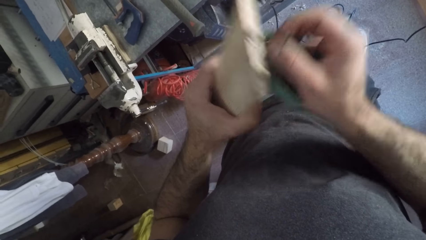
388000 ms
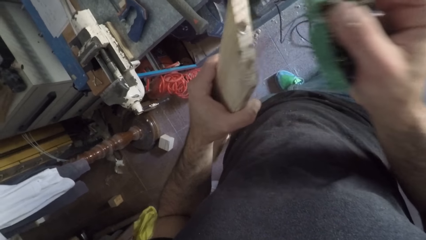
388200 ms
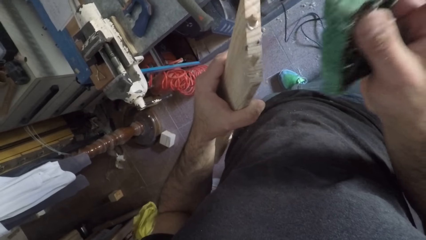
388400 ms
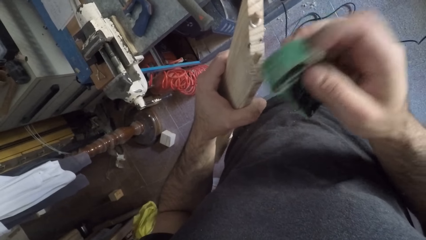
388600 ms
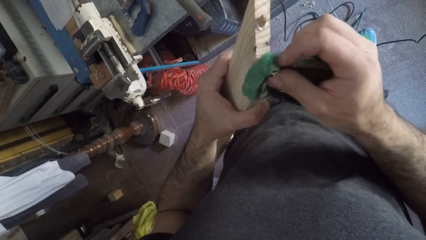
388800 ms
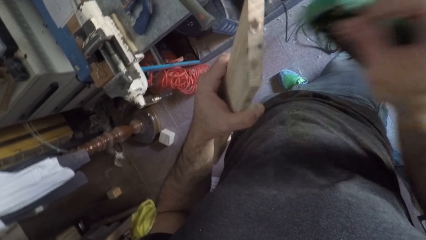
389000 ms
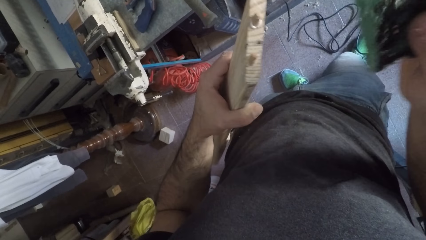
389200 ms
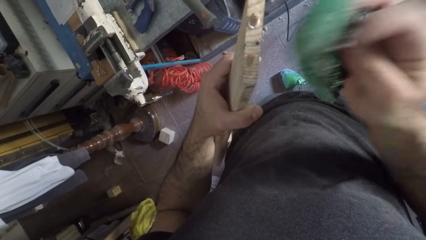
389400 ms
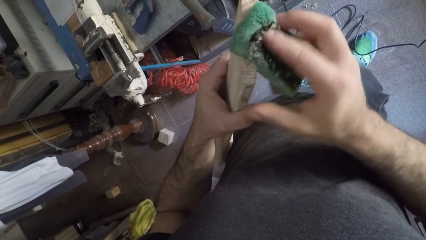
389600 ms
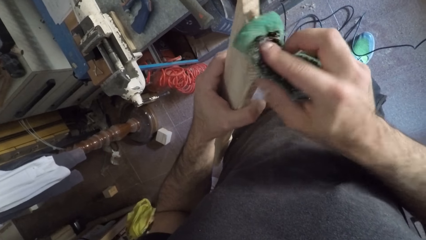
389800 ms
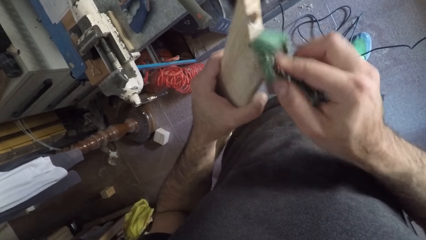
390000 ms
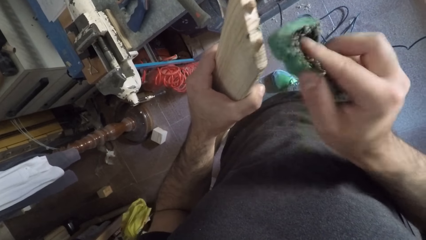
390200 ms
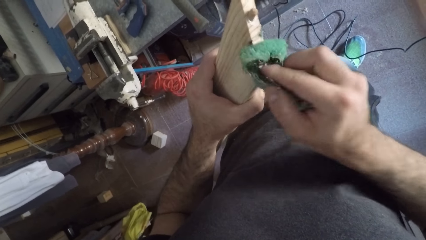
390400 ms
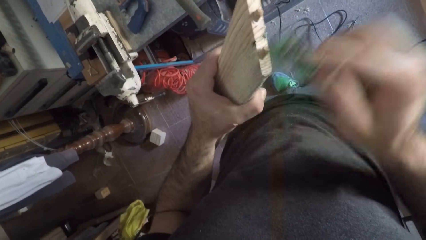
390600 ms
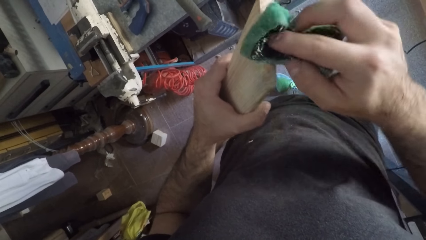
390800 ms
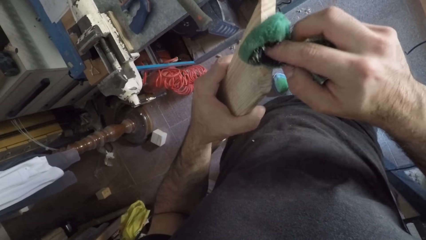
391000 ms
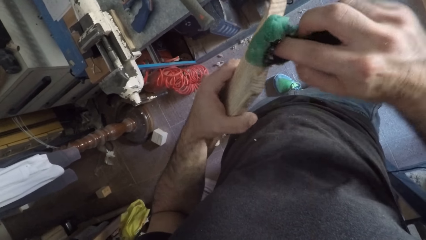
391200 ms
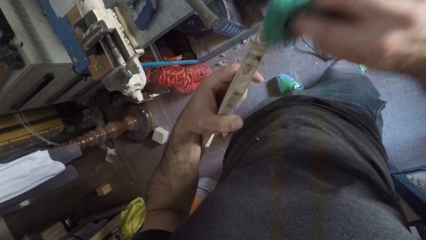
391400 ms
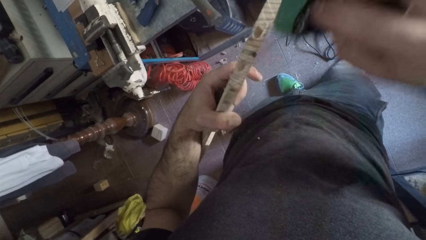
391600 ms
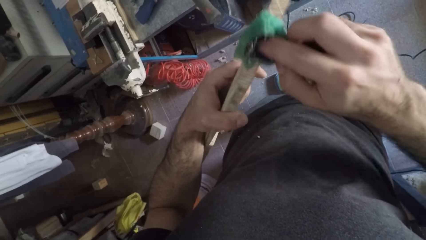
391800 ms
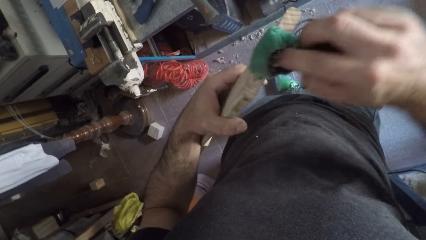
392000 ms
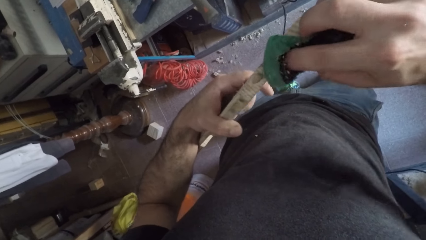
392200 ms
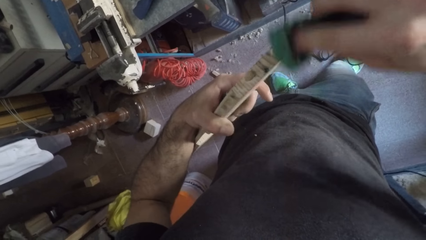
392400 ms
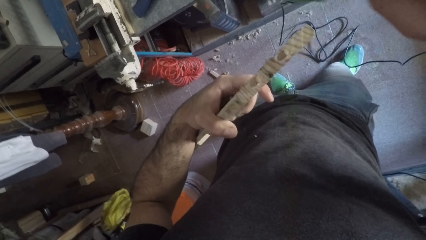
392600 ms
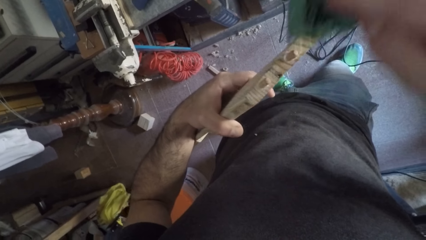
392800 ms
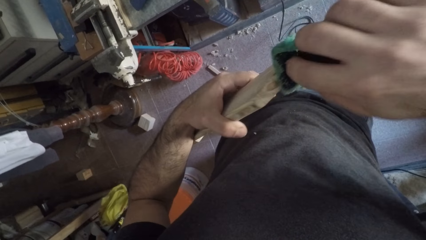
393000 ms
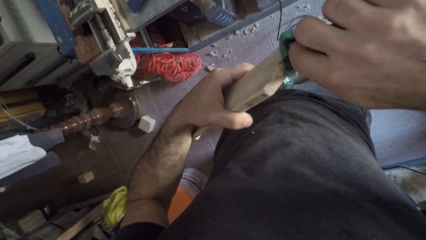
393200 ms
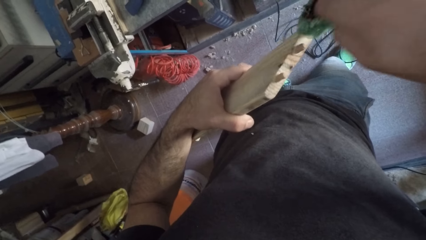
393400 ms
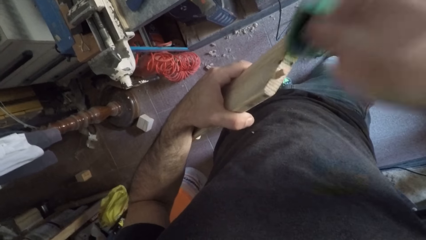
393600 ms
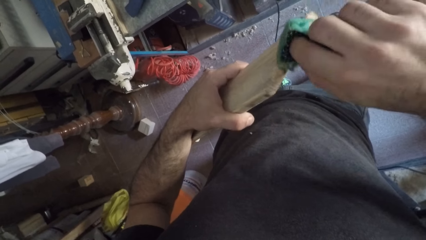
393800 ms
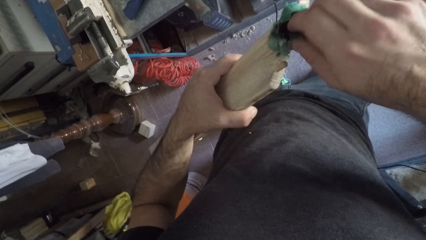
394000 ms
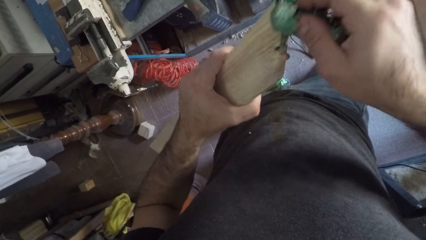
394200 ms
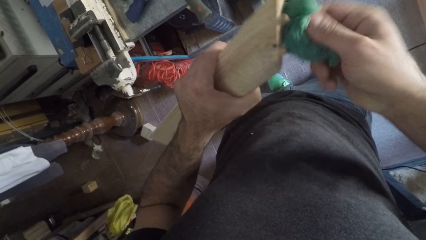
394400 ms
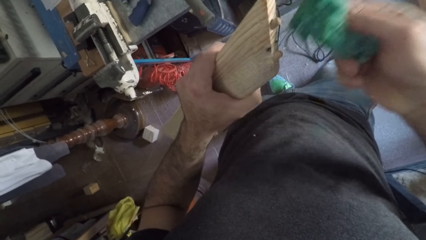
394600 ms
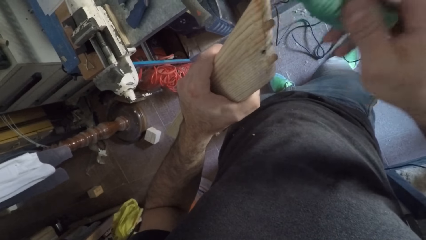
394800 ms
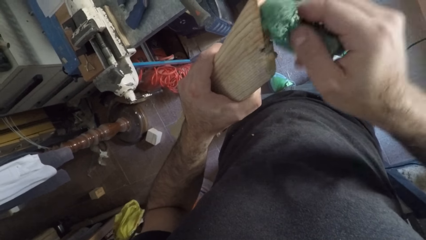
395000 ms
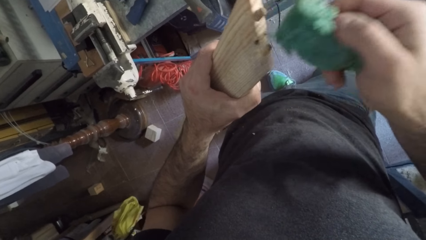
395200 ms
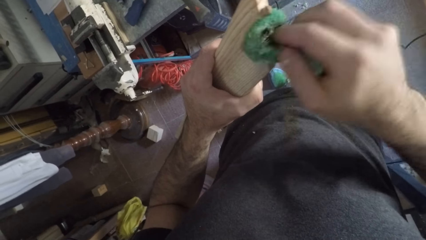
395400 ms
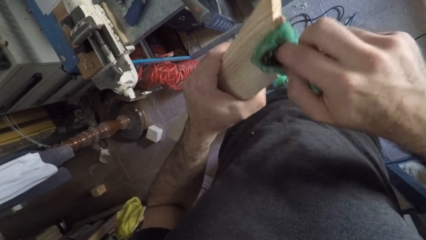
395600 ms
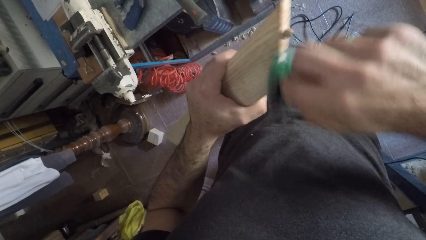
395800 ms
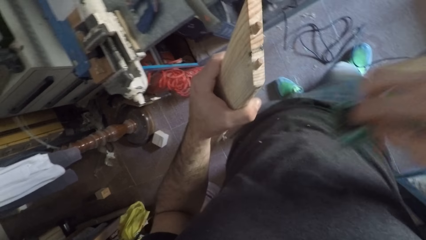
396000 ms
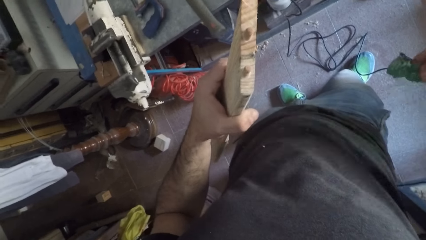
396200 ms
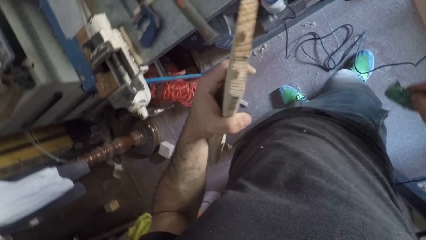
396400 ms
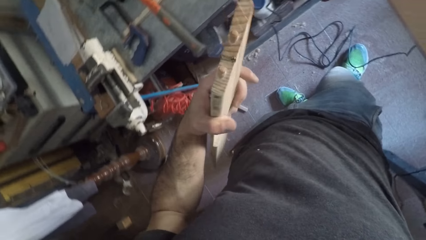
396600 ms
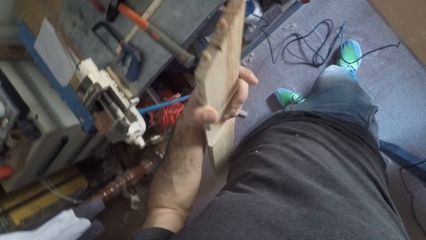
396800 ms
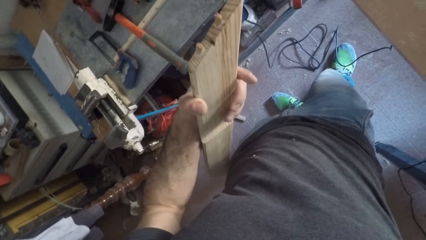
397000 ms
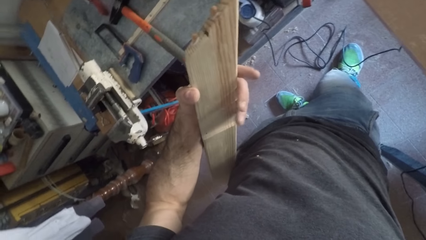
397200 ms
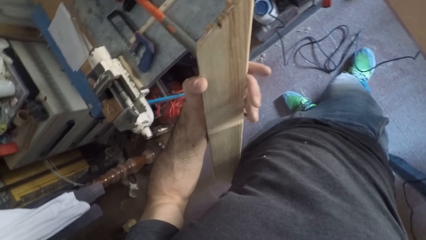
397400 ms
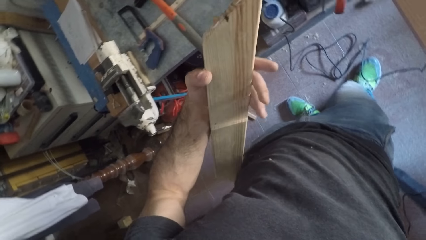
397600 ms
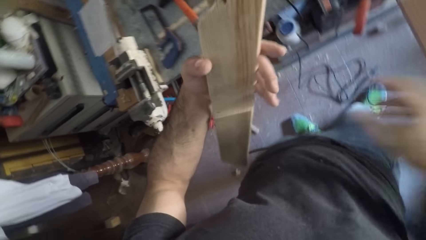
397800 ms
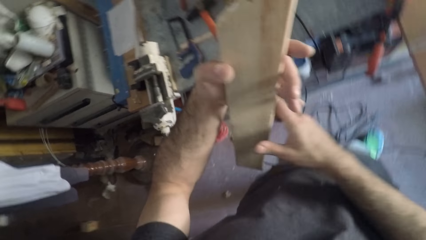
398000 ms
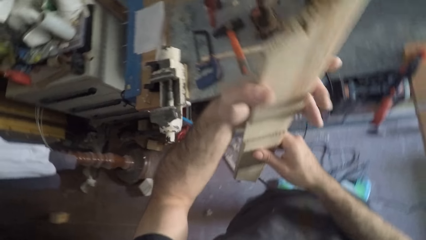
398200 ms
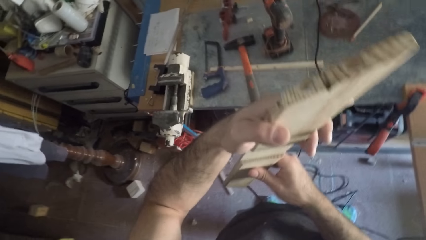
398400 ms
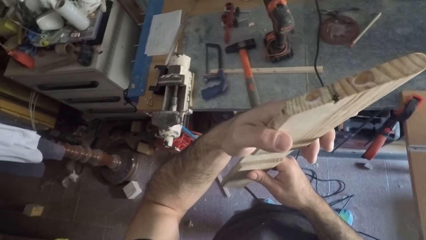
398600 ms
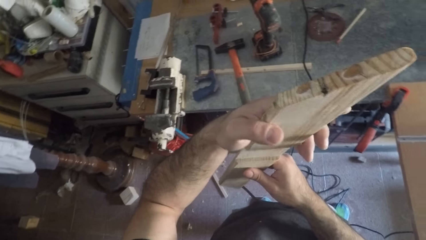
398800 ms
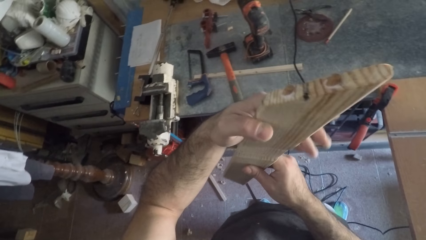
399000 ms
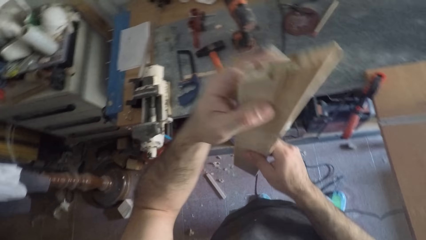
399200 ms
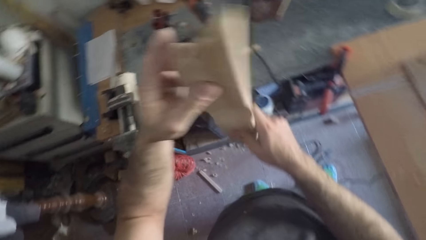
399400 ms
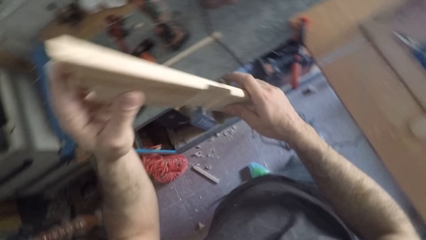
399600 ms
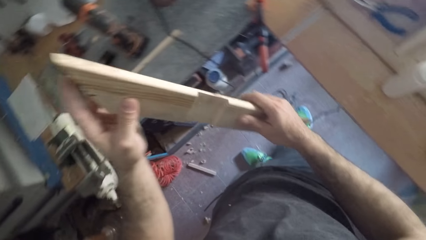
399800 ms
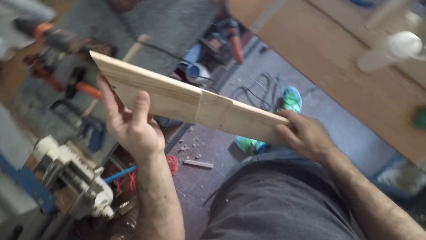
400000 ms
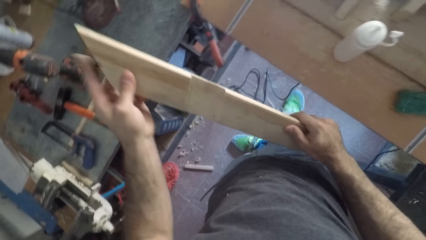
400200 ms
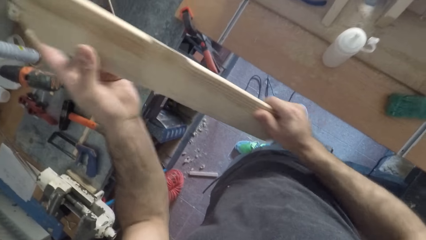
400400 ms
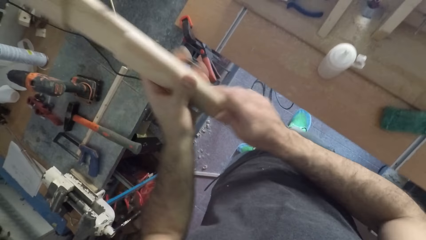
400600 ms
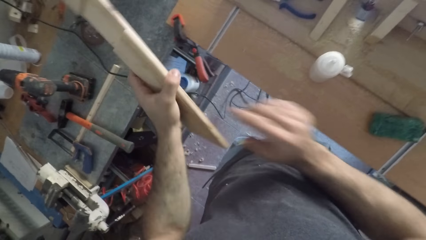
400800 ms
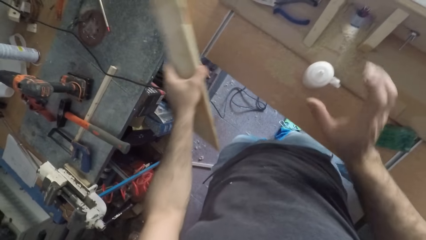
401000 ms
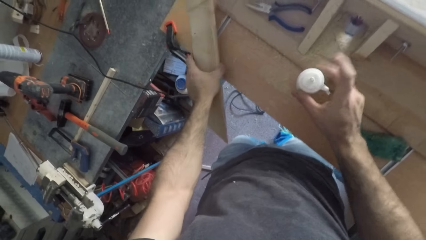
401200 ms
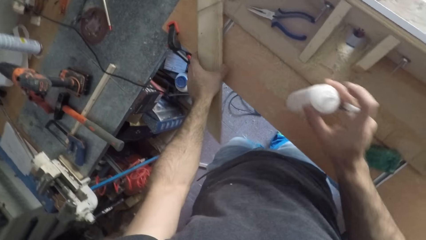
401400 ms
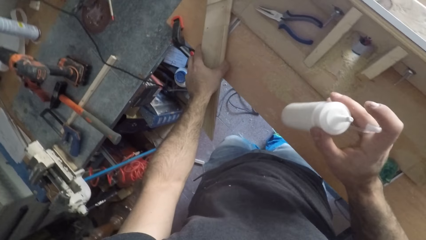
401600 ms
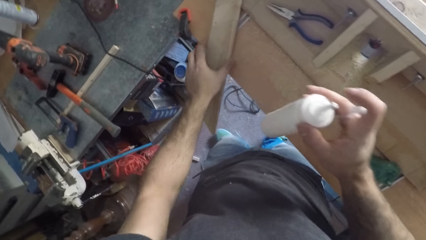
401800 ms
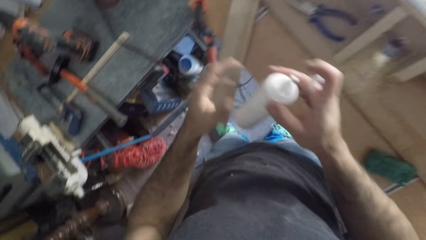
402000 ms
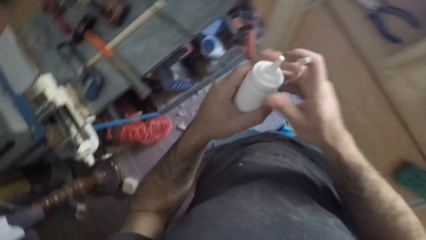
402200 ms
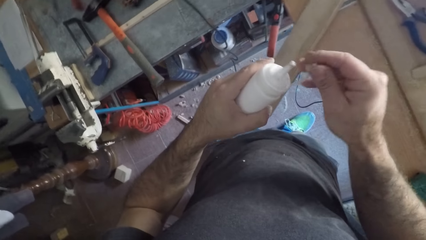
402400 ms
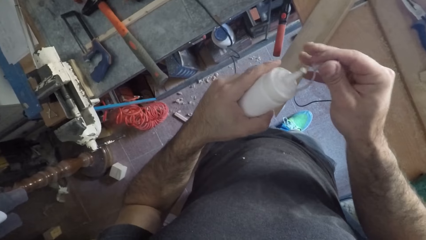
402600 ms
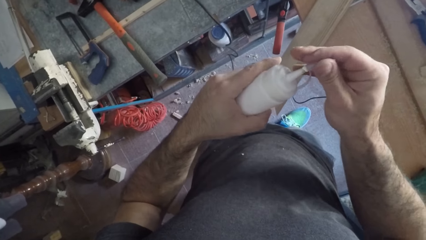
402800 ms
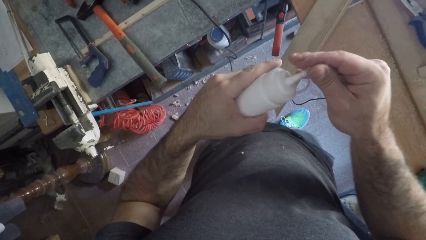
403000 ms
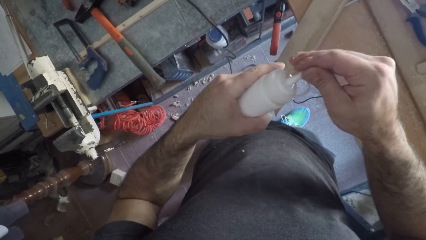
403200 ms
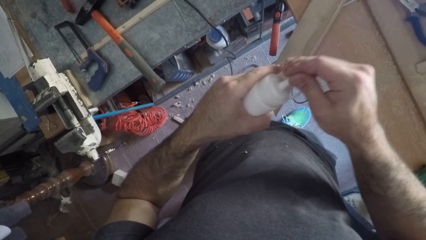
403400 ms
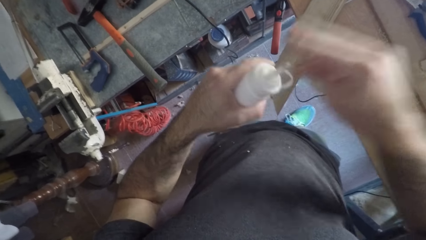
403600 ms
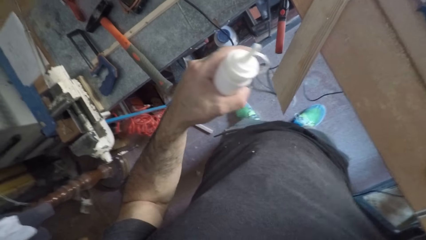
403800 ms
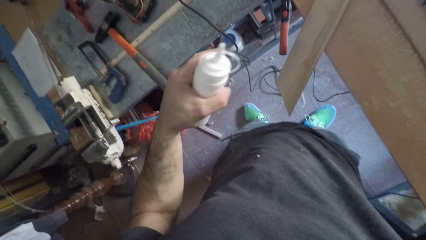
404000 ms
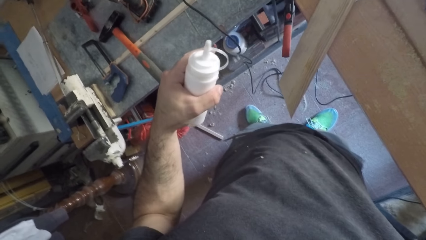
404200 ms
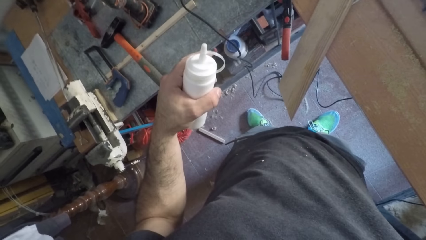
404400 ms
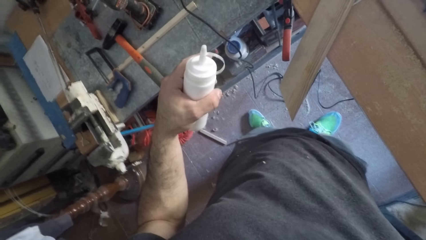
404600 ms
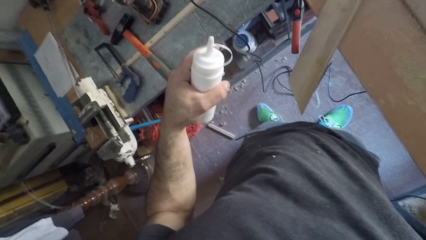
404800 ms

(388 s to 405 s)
The camera wearer stops wiping the piece of wood with the sponge. He wipes the piece of wood with the sponge. He stops wiping the piece of wood with the sponge again. He wipes the piece of wood with the sponge again. He stops wiping the piece of wood with the sponge again. He holds the piece of wood with his hand. He observes the piece of wood with both hands. He picks up the glue container with the right hand. He puts the piece of wood on the table with the left hand. He passes the glue container from right to left hand. He caps the glue container. He touches his head. He adjusts the camera.
